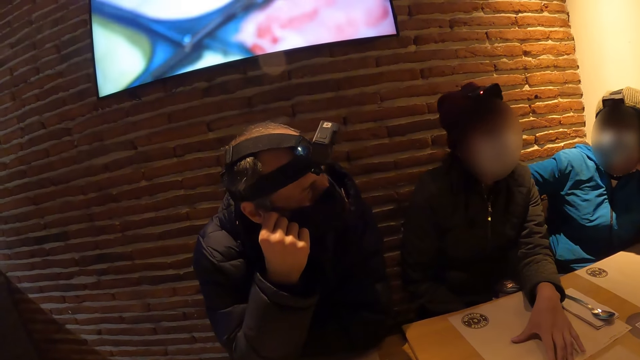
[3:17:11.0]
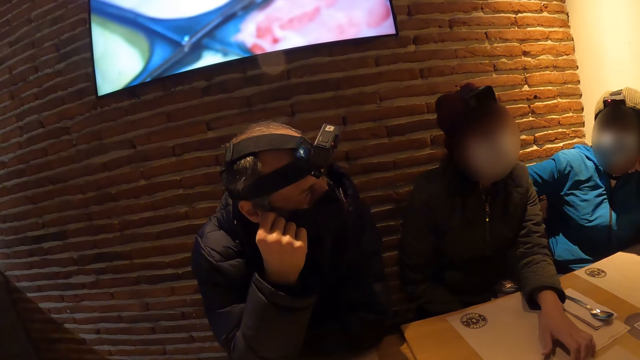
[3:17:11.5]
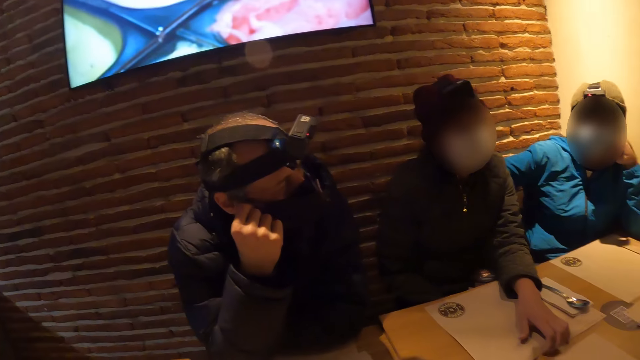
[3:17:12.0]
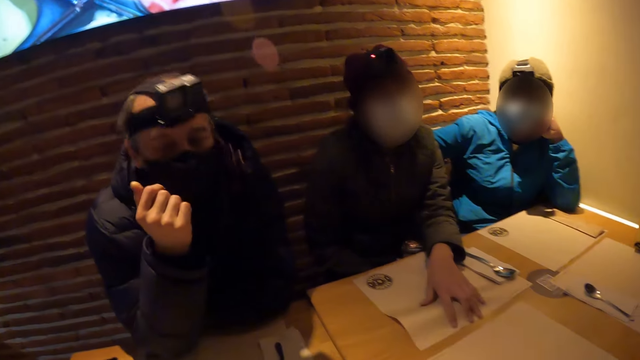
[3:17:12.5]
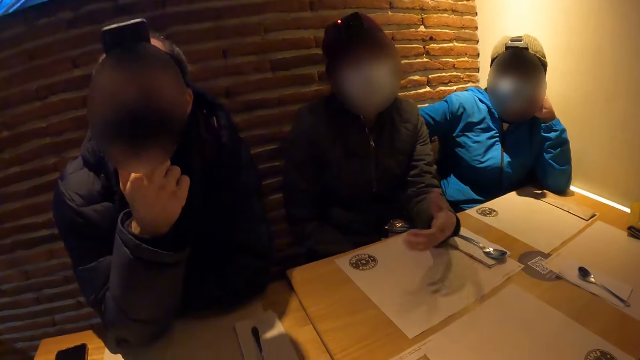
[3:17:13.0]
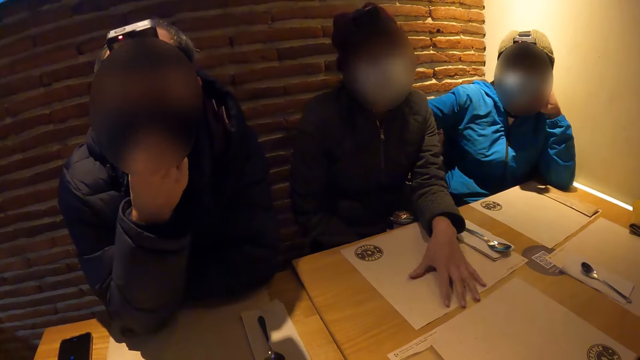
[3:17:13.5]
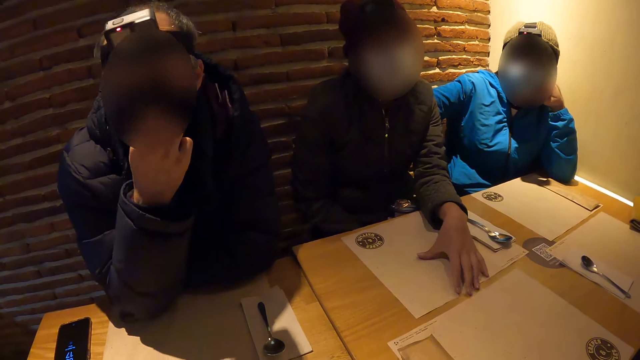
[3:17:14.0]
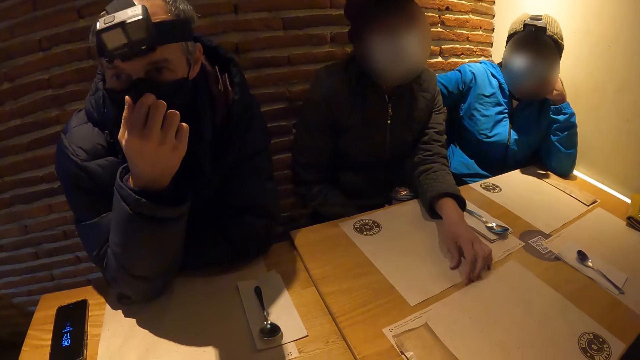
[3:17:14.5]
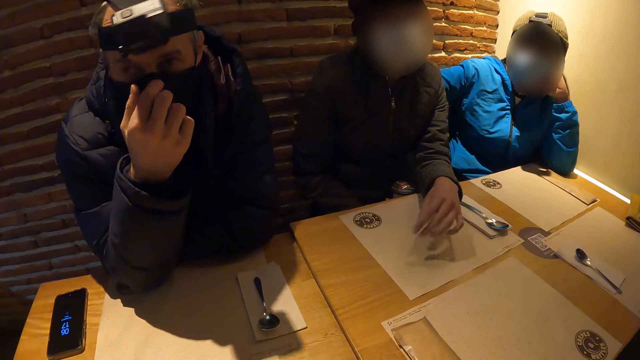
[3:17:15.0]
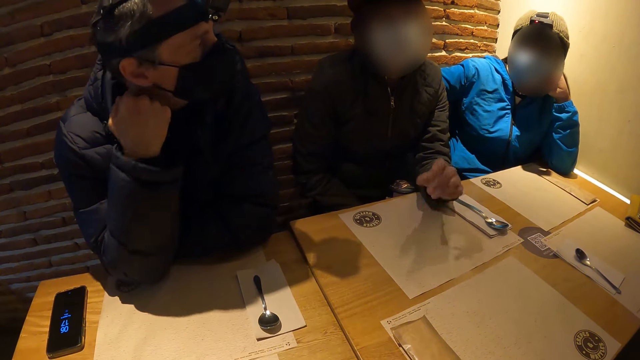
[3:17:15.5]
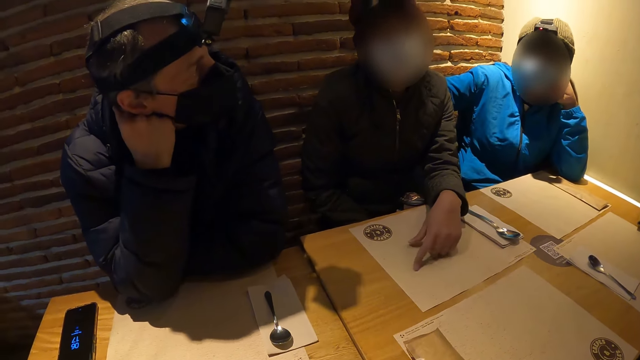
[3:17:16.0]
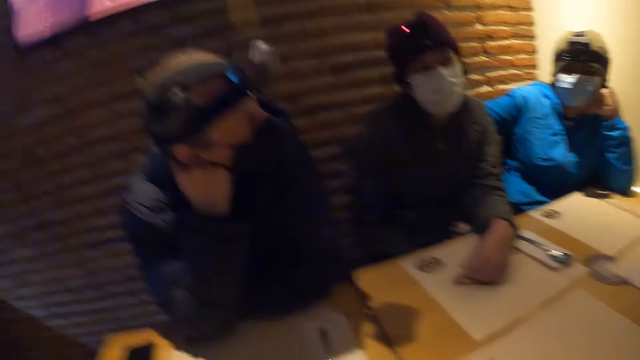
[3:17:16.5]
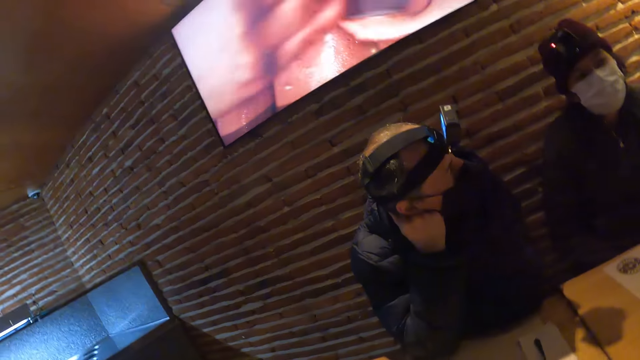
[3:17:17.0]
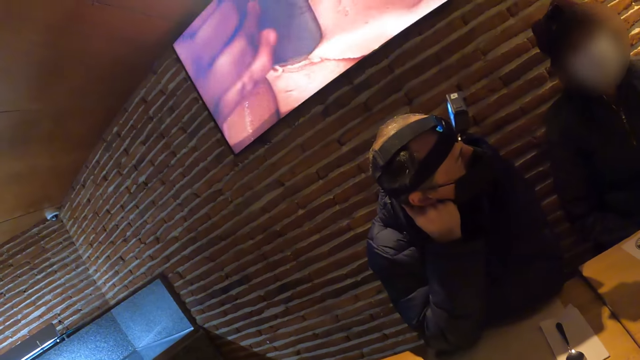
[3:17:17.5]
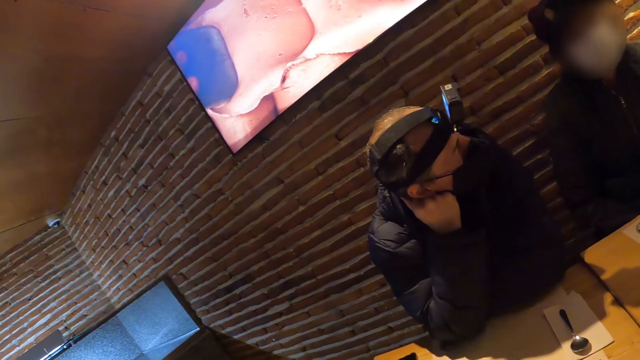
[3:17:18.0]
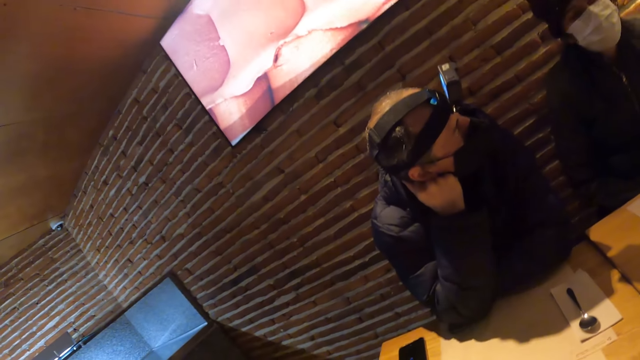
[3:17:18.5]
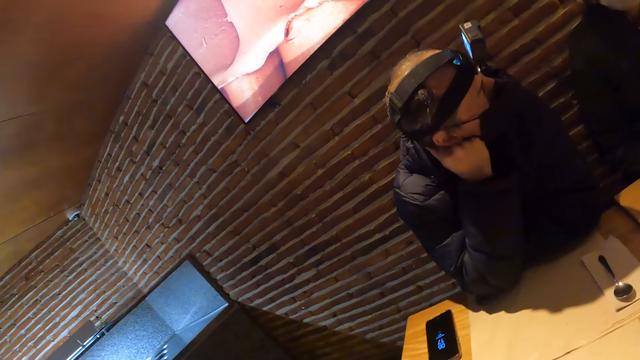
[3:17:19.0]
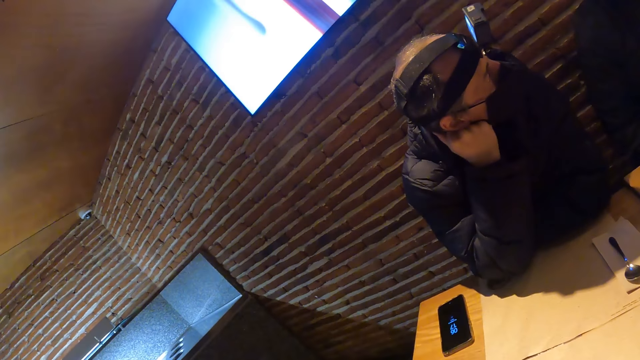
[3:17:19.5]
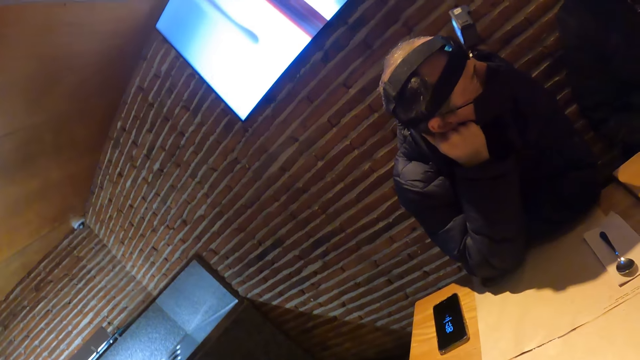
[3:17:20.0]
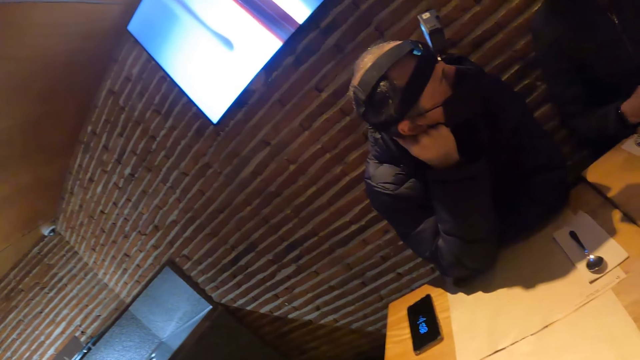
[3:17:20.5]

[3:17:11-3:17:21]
The woman squeezes the table mat with her left hand. A man gestures. The camera wearer watches television.

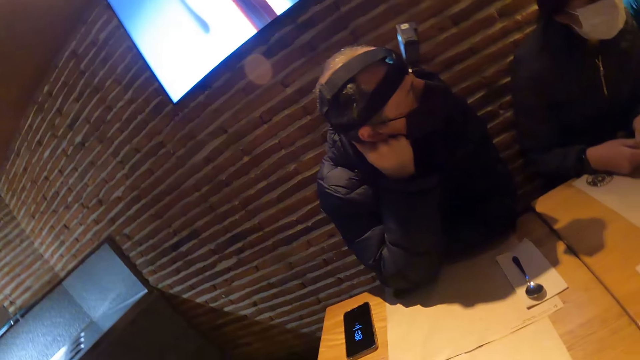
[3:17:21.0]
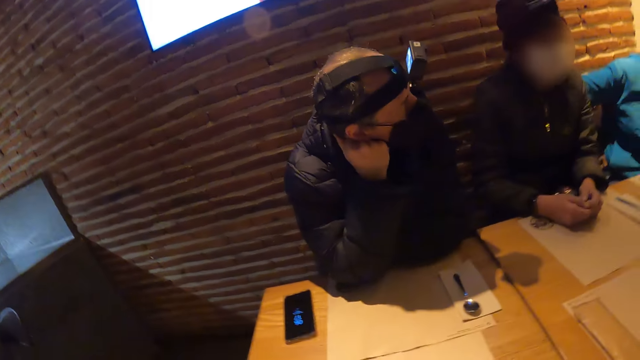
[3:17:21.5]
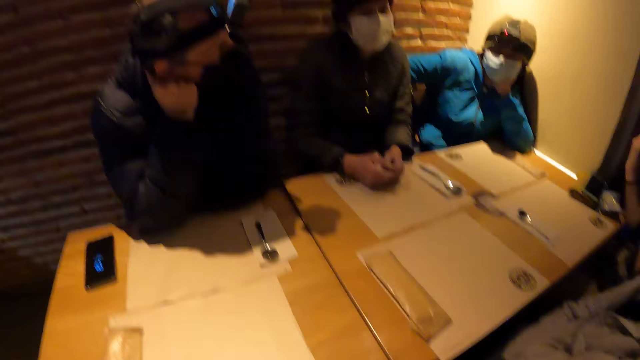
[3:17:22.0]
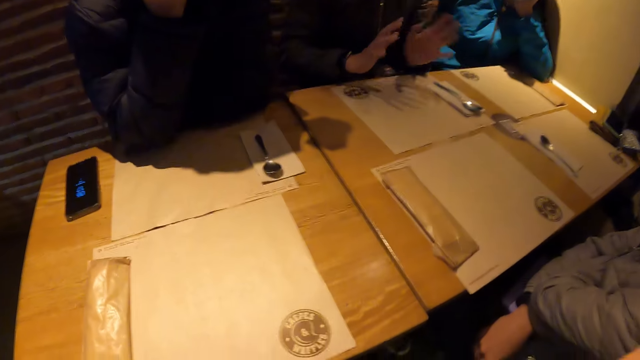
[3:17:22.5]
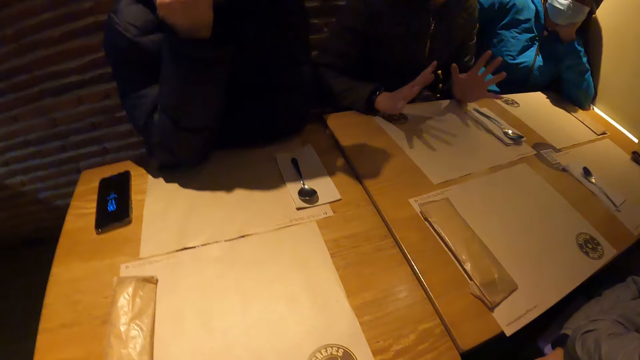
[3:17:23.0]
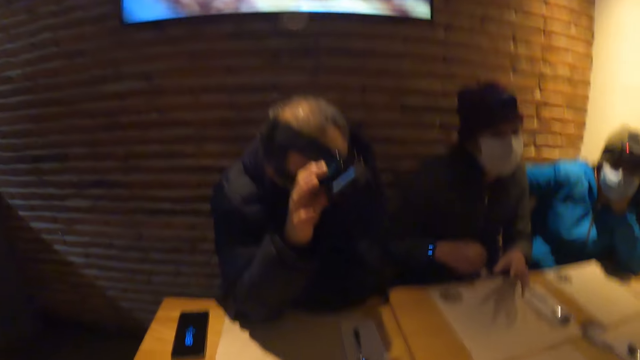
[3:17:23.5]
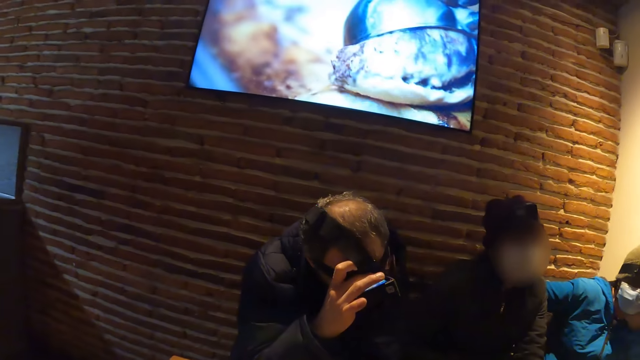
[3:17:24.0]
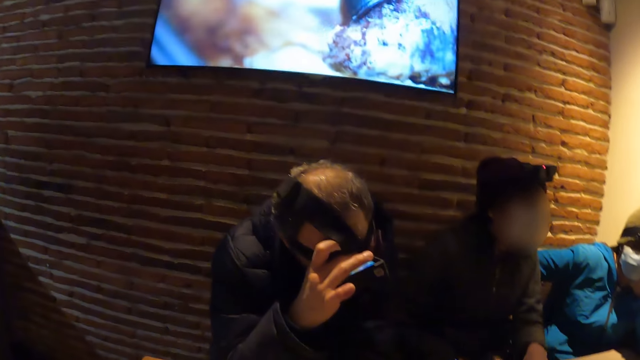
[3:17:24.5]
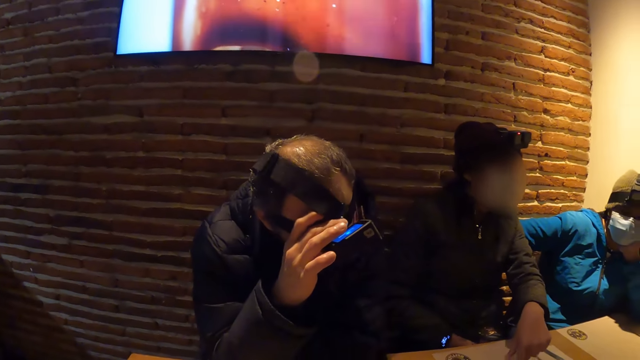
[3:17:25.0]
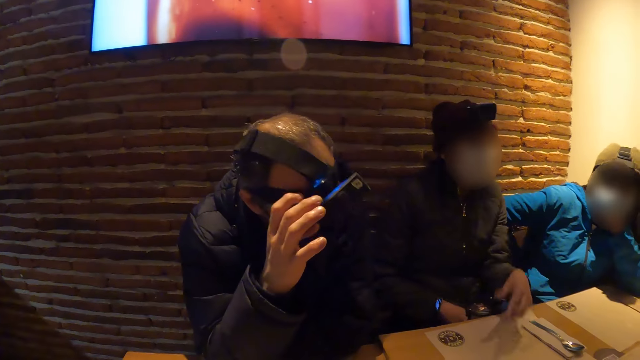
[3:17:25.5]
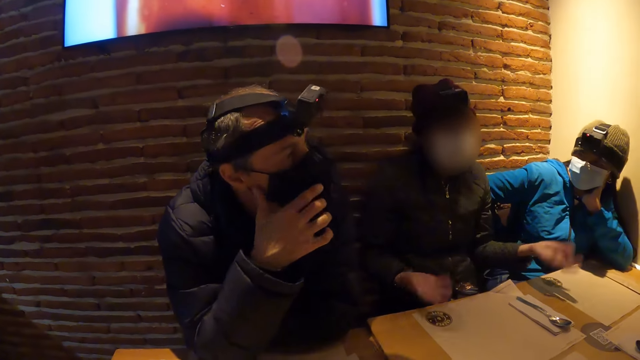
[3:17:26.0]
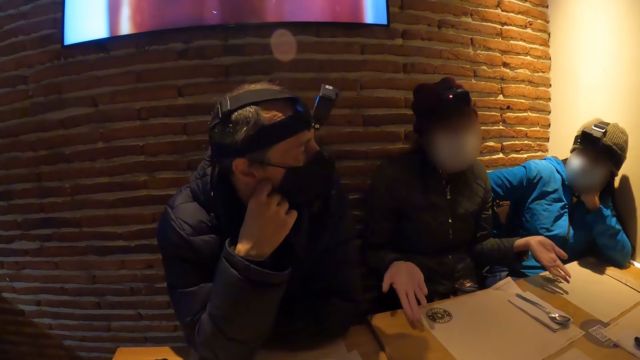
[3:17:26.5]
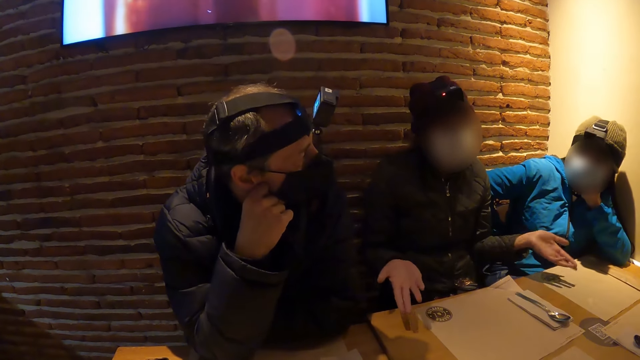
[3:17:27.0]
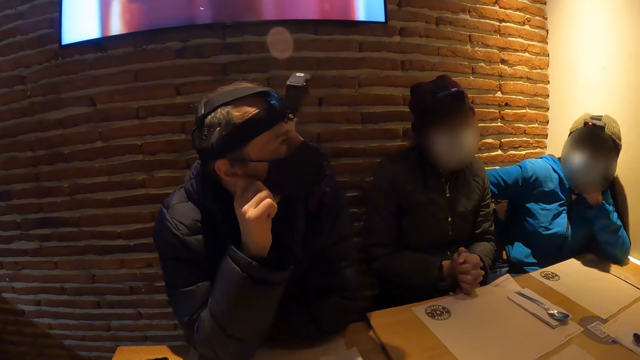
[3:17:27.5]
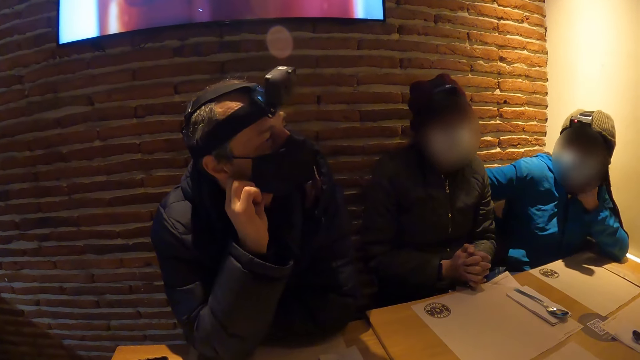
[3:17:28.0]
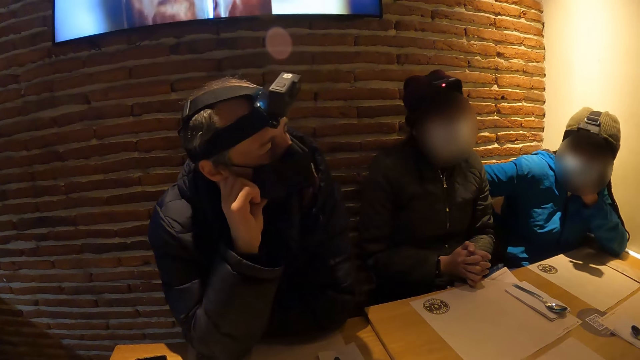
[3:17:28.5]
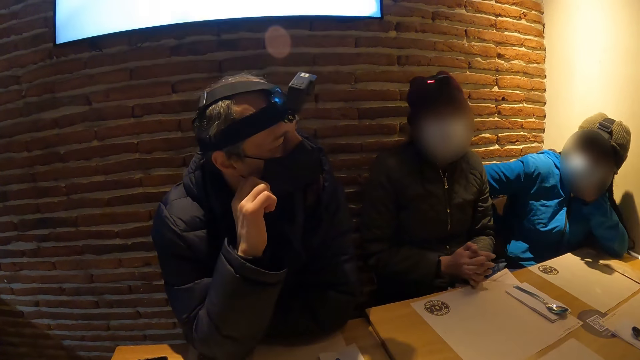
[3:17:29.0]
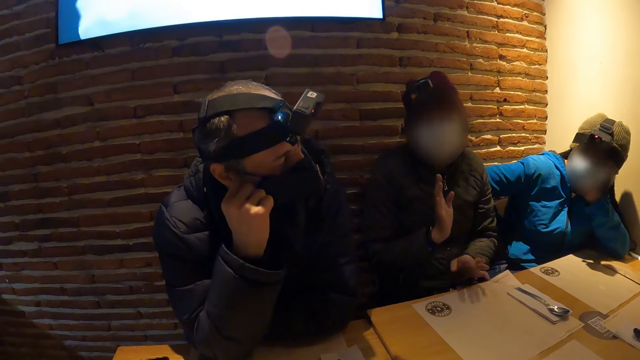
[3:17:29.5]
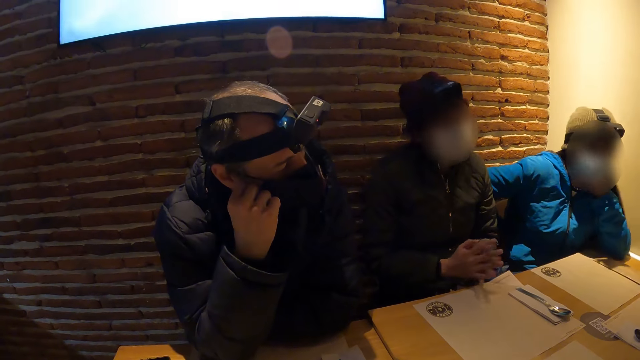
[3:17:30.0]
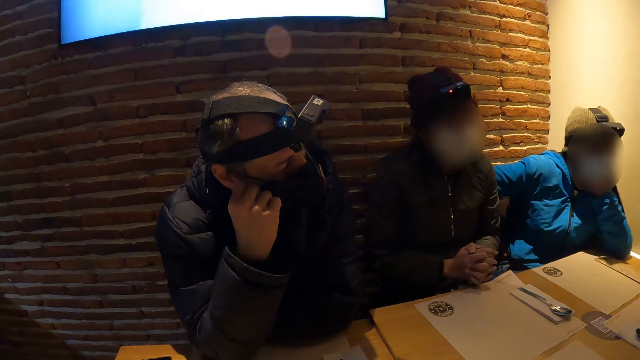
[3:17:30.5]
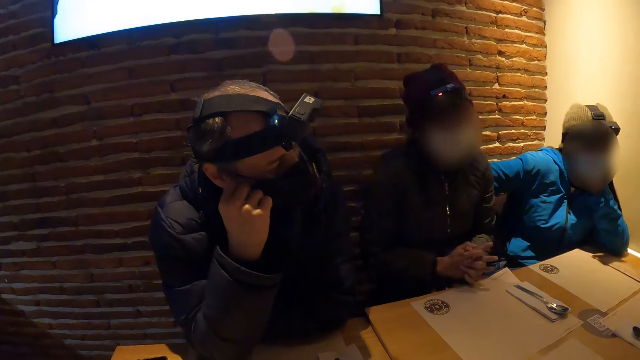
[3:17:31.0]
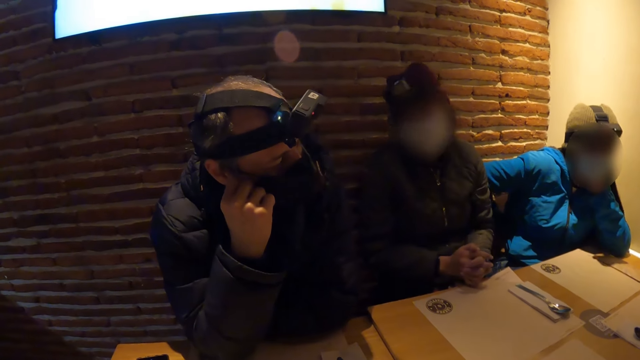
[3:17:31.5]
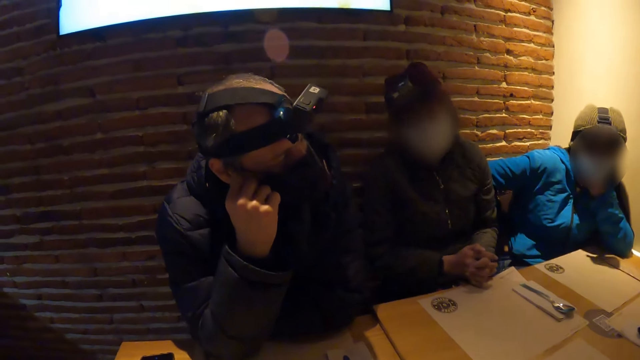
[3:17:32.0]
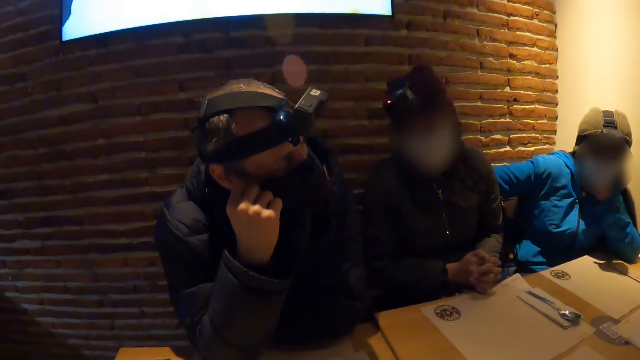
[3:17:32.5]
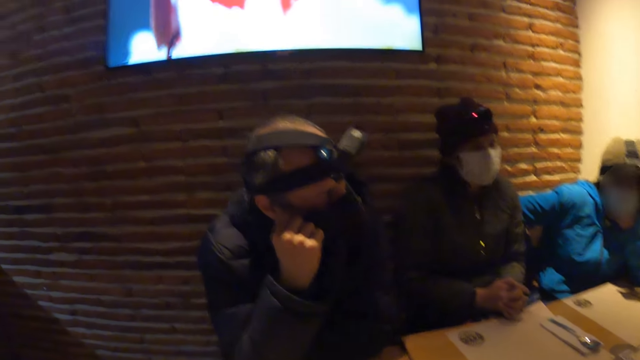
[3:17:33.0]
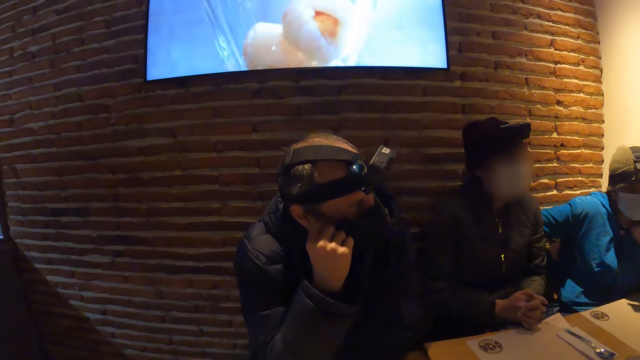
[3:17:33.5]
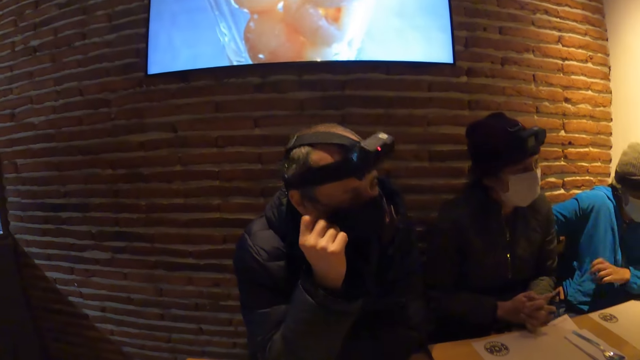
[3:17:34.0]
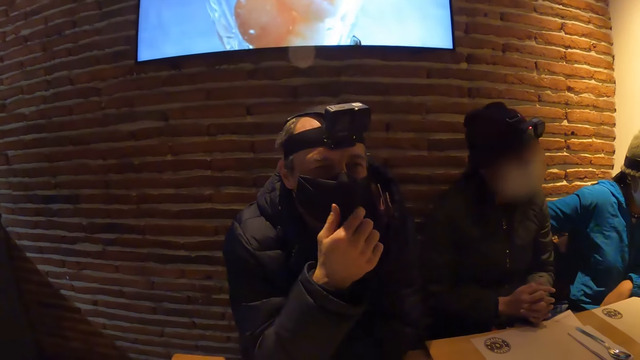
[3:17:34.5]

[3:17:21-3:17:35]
A man gestures. The man touches the head camera with his right hand. The camera wearer watches television.
